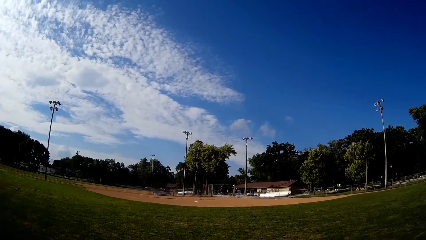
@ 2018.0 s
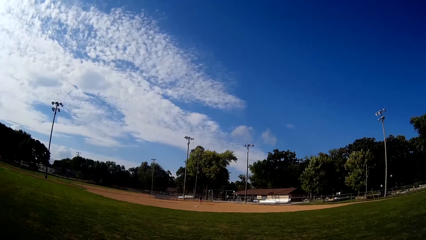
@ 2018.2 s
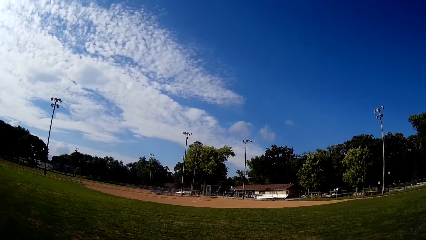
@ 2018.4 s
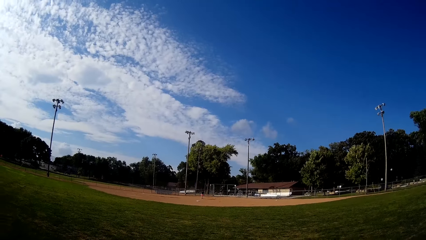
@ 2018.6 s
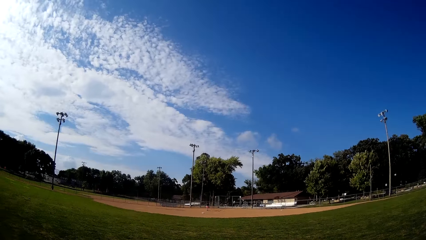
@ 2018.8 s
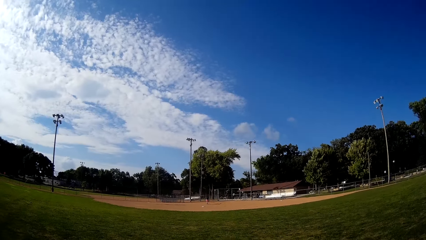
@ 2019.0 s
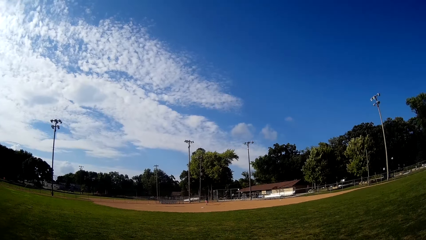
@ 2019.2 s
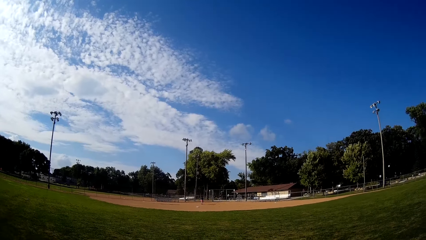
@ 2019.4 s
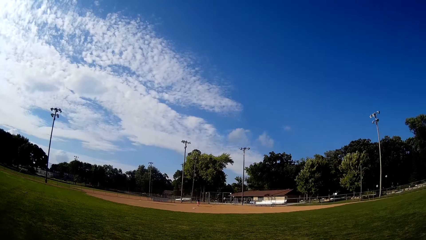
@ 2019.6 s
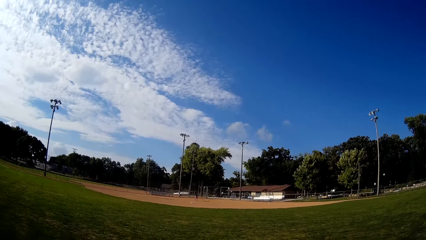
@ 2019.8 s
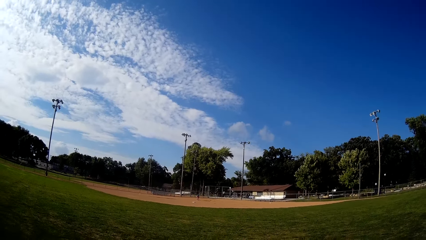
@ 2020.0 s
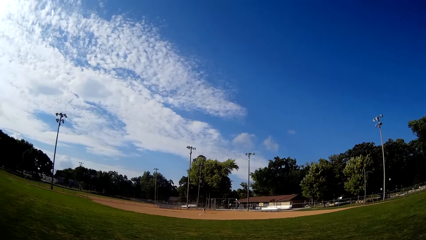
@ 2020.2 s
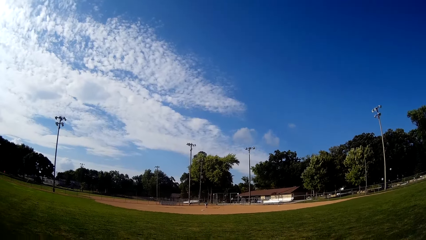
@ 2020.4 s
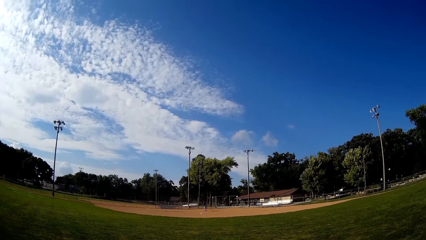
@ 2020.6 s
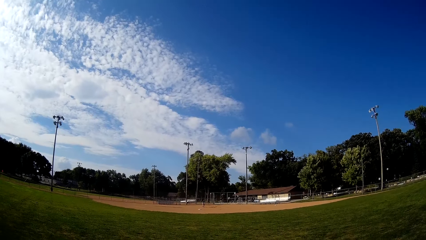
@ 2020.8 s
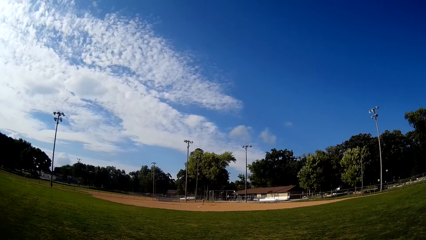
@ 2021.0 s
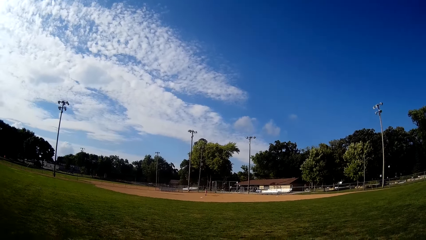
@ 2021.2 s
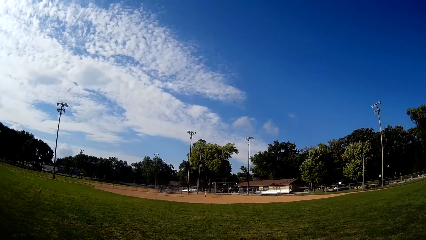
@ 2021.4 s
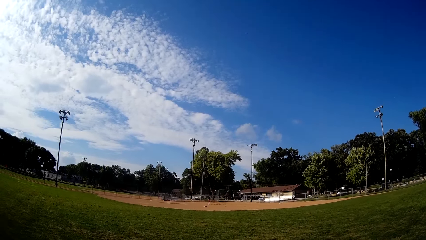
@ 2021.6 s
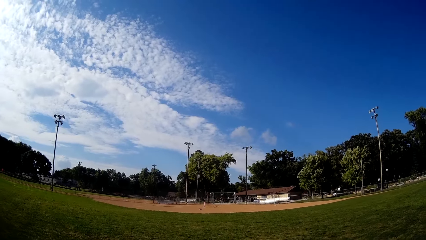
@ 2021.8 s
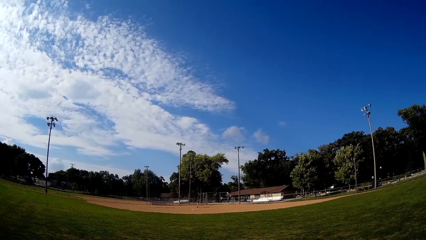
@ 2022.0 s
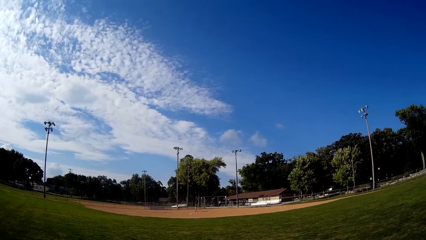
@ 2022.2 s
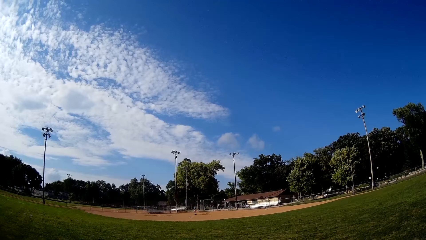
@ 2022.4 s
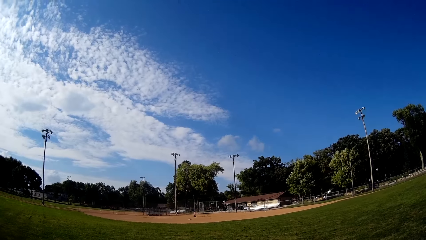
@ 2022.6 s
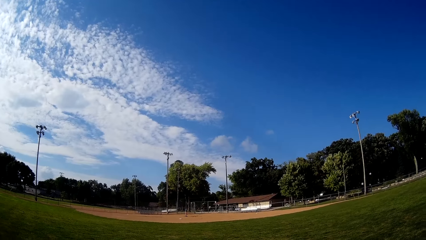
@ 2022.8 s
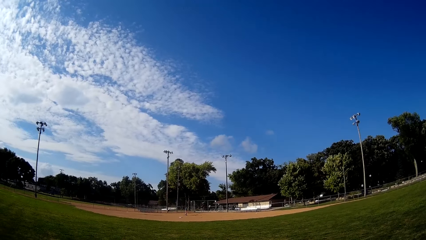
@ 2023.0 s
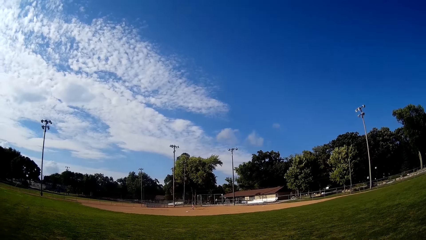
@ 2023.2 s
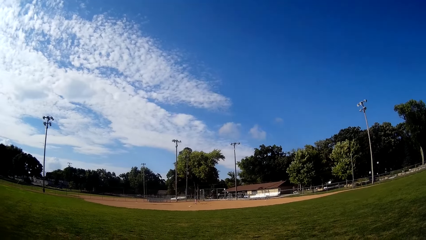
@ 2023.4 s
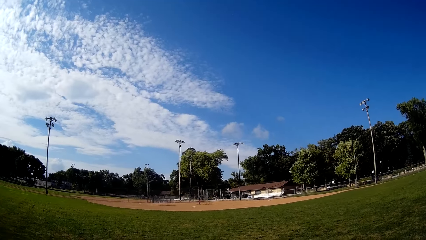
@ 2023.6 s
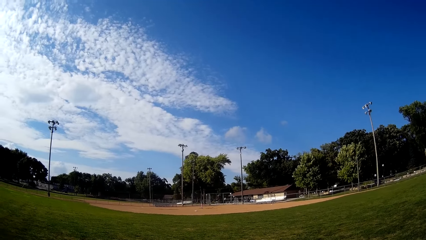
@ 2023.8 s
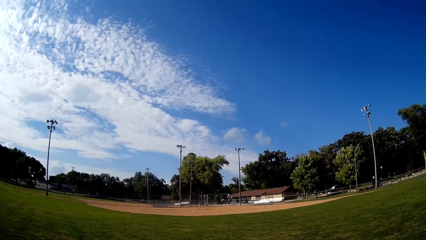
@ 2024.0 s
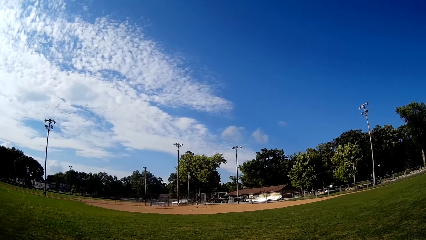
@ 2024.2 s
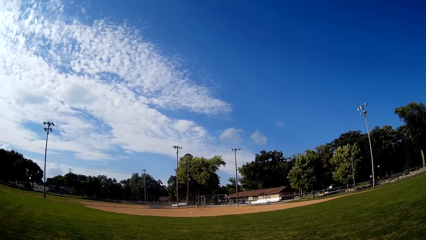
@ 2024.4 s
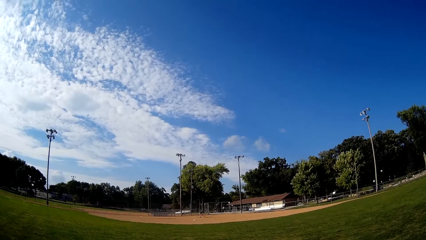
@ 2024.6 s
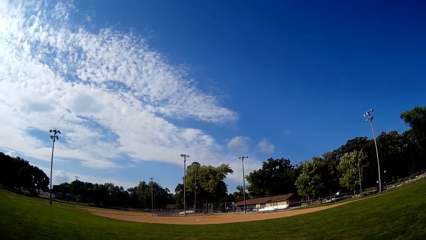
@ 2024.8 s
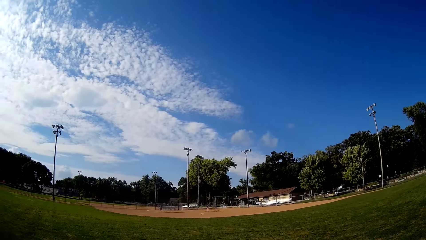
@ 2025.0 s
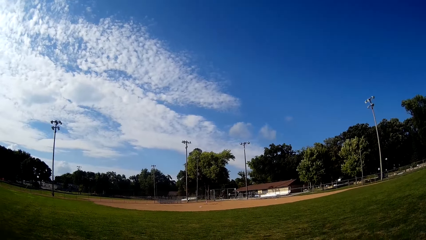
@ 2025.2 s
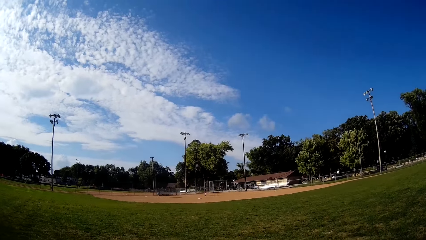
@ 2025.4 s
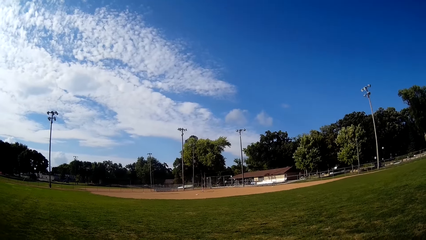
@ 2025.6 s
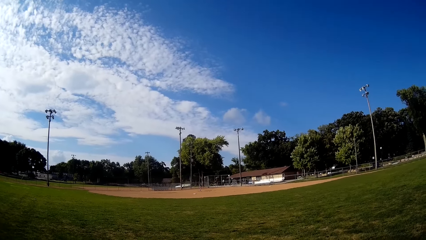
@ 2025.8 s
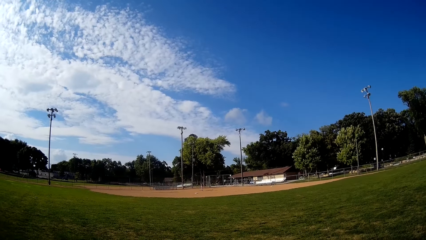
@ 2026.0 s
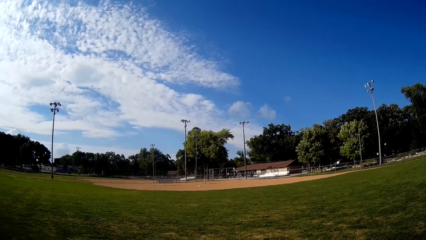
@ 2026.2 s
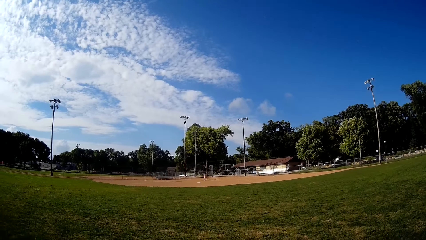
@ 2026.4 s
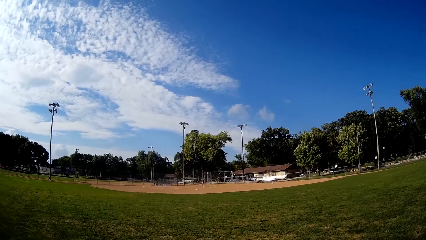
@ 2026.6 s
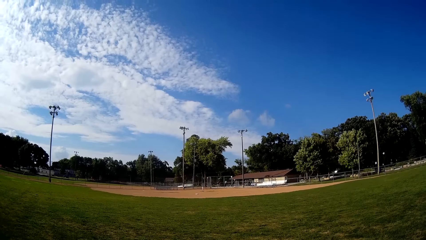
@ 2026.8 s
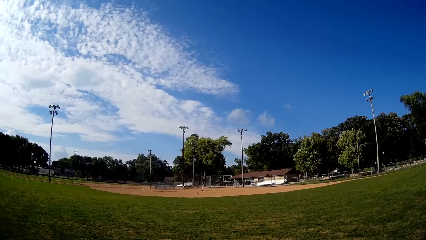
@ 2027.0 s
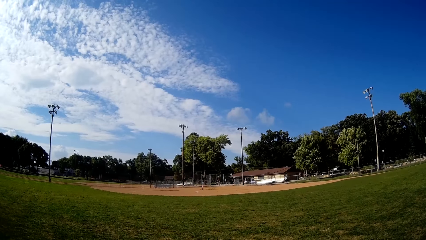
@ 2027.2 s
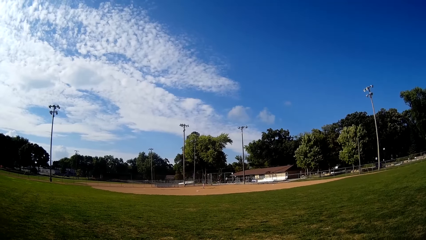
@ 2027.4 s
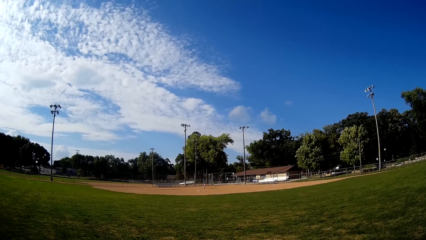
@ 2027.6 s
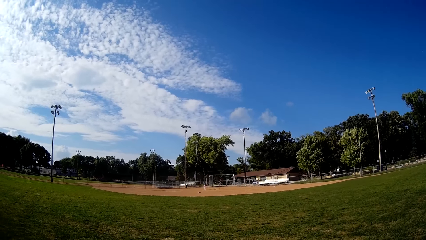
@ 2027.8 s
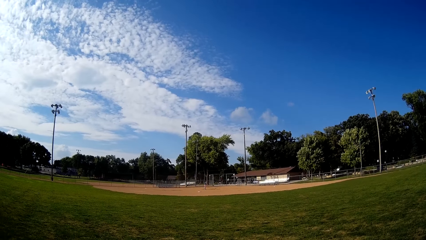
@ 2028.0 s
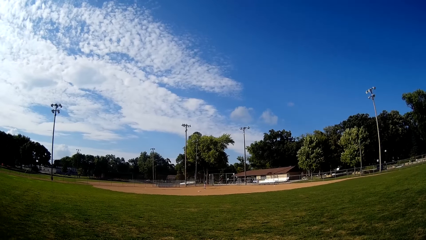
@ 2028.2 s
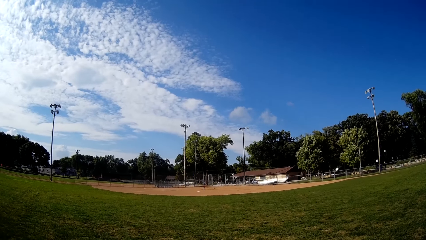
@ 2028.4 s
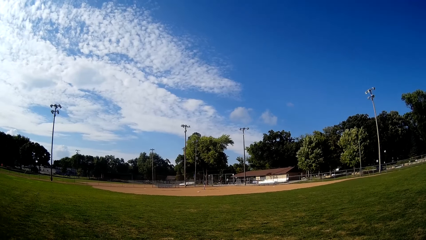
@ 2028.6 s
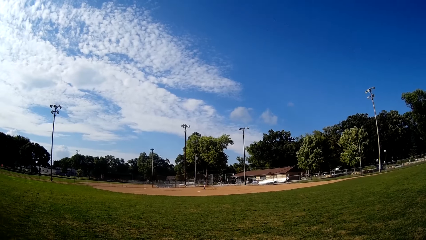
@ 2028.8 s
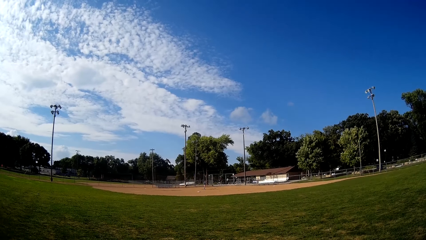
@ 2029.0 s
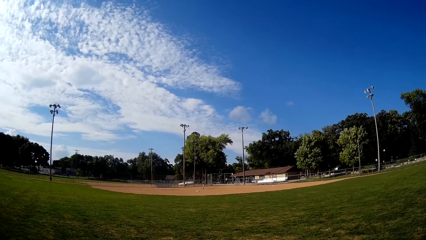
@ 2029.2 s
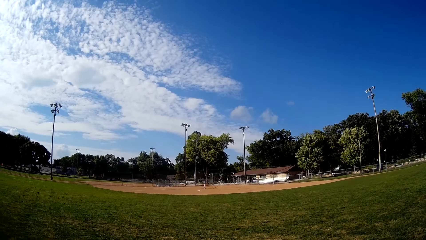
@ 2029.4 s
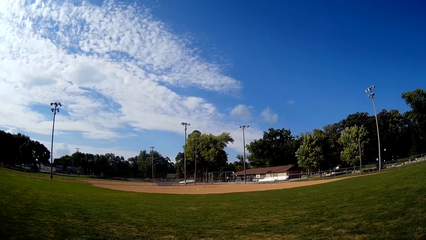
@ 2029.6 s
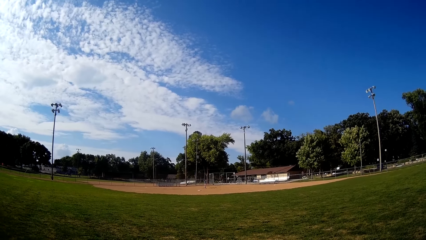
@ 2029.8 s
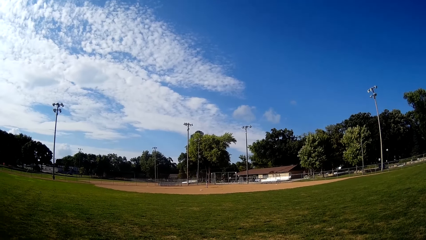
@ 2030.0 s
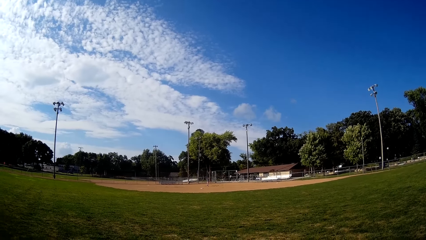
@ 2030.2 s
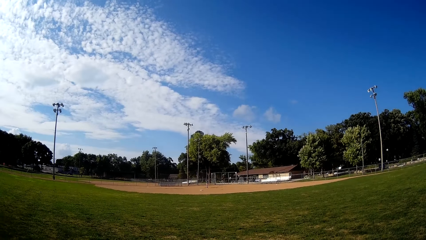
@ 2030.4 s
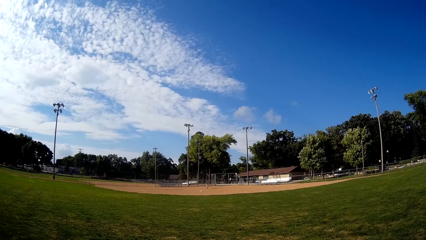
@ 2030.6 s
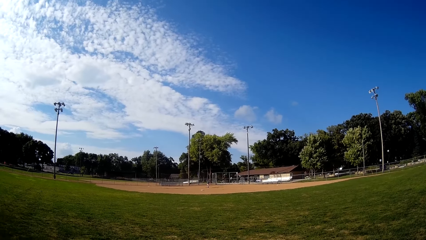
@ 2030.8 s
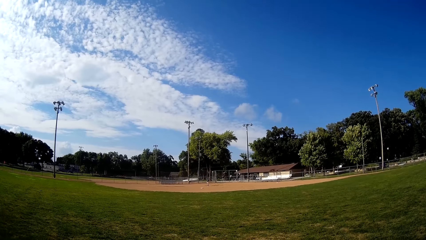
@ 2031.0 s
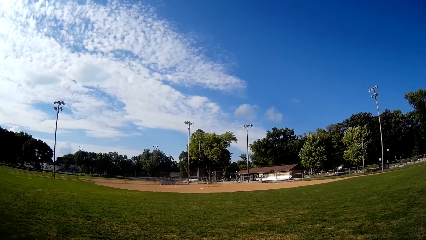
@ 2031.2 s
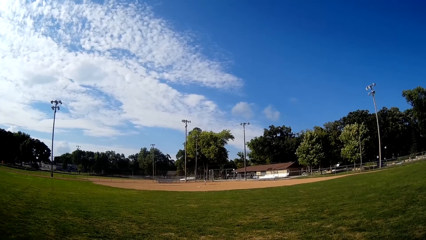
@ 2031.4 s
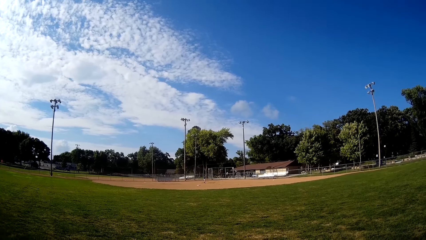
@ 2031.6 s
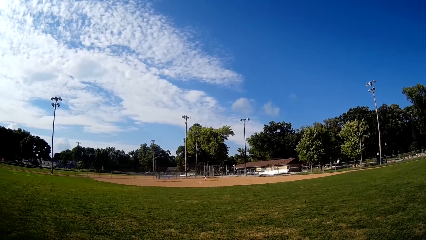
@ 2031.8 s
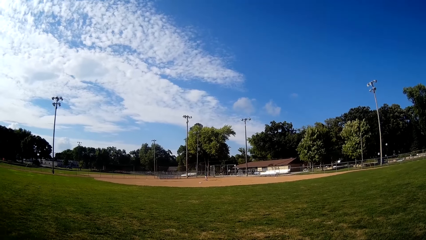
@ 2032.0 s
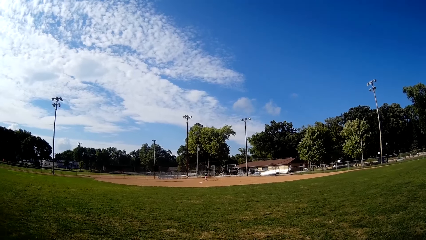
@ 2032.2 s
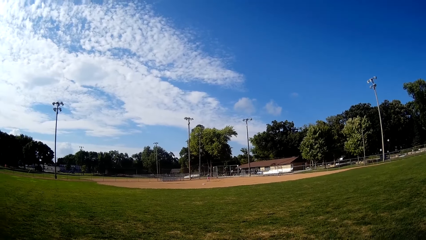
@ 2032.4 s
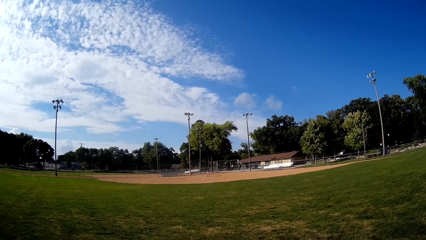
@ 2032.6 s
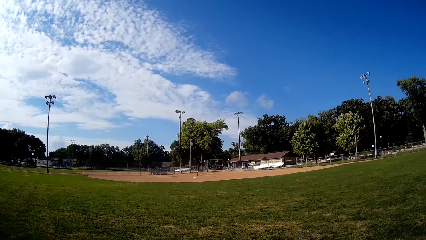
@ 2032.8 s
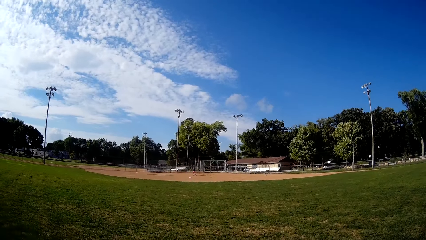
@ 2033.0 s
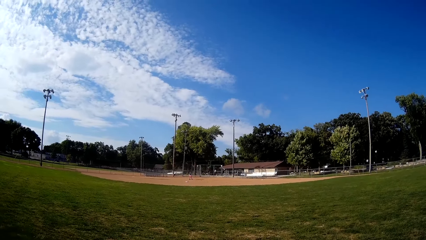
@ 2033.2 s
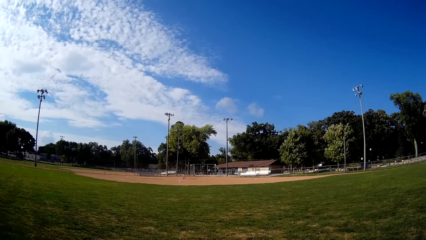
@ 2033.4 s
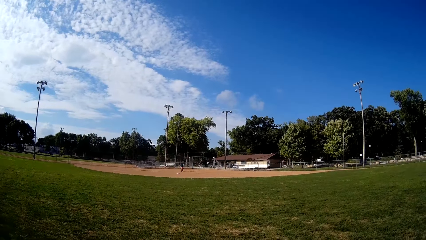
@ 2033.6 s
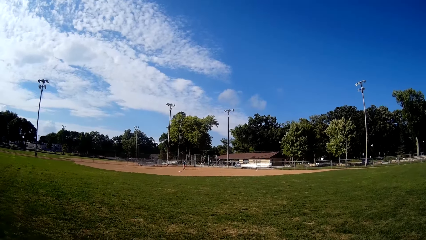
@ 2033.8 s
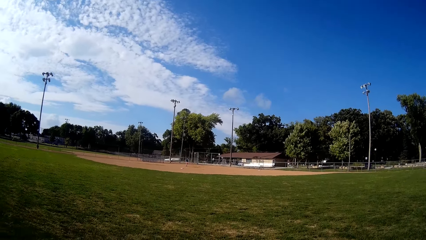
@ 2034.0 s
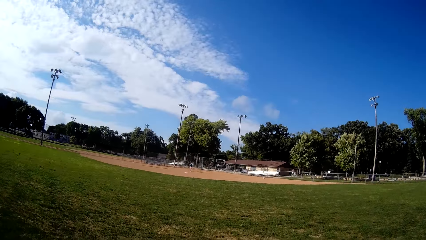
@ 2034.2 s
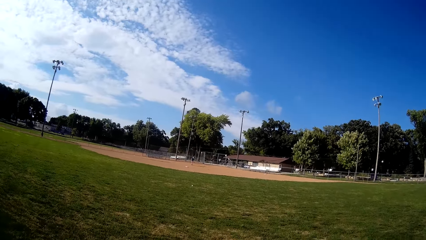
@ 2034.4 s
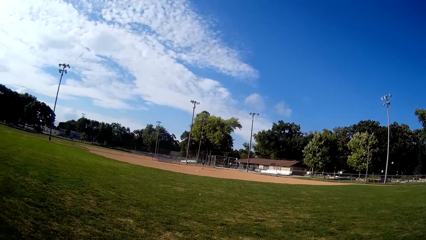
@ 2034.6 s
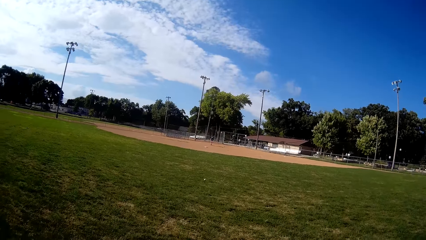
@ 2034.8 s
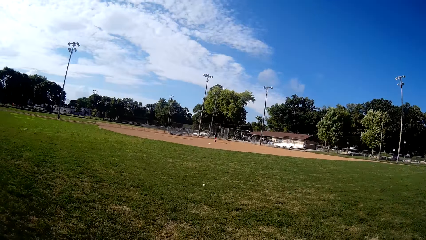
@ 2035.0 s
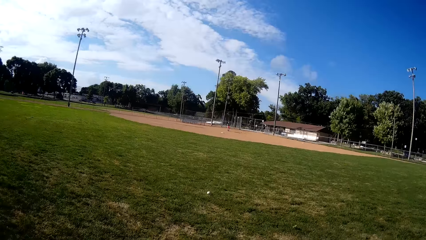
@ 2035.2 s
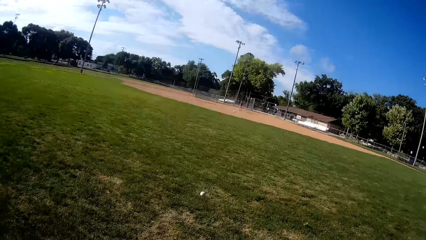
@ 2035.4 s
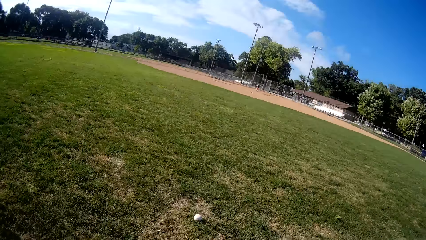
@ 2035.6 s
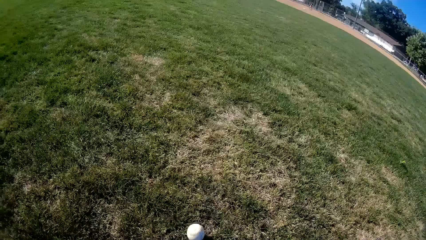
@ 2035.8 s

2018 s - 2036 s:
A boy positions the ball. The boy bats the baseball to the camera wearer with the hockey stick.
